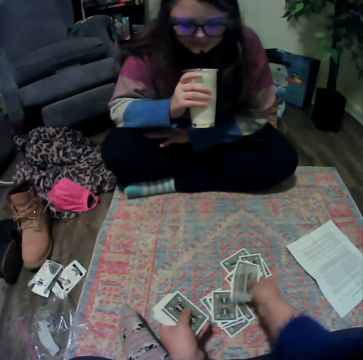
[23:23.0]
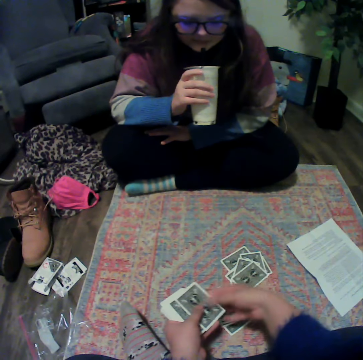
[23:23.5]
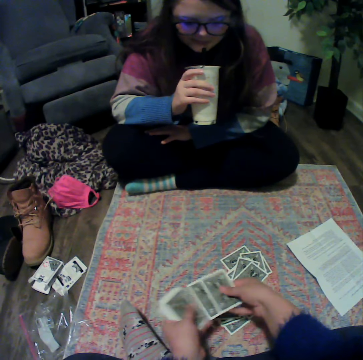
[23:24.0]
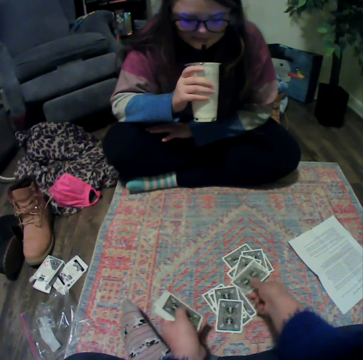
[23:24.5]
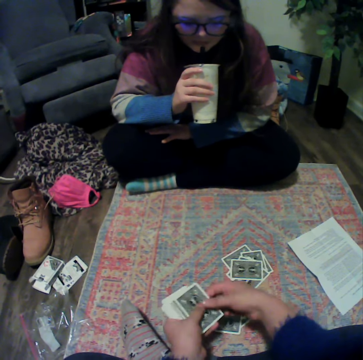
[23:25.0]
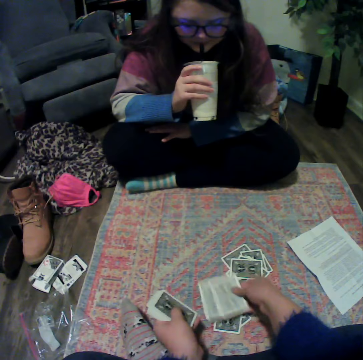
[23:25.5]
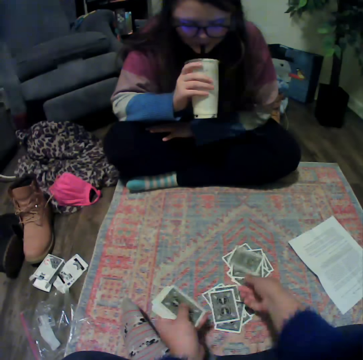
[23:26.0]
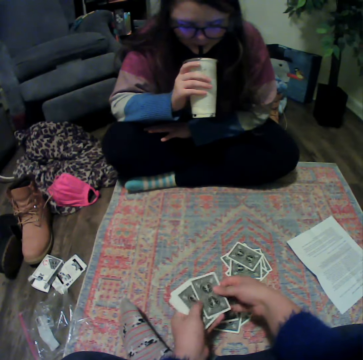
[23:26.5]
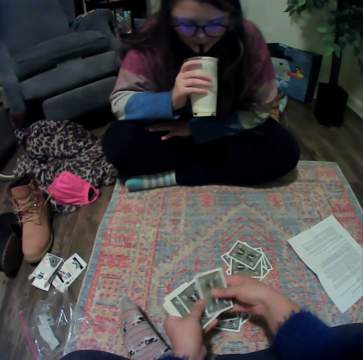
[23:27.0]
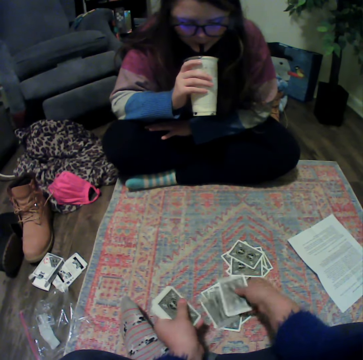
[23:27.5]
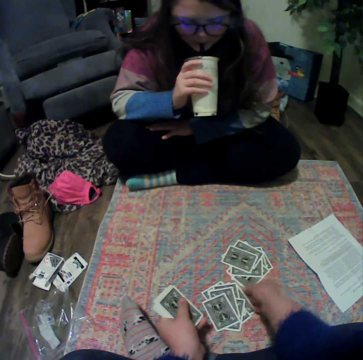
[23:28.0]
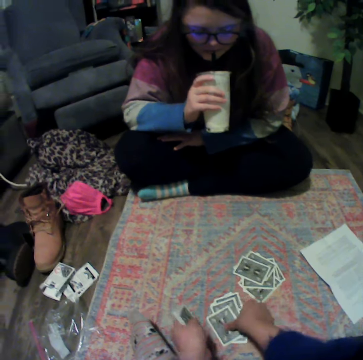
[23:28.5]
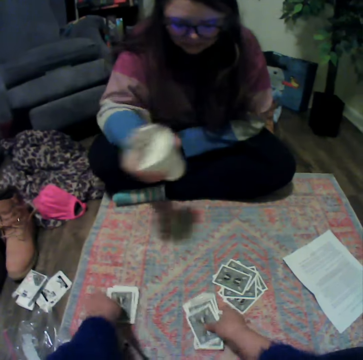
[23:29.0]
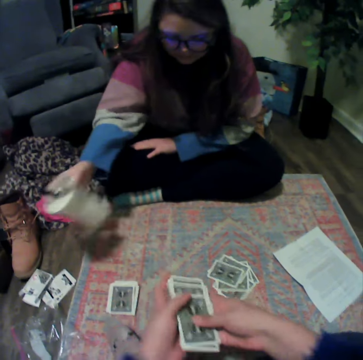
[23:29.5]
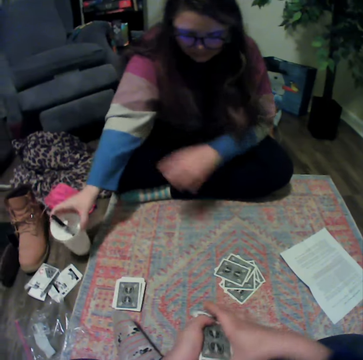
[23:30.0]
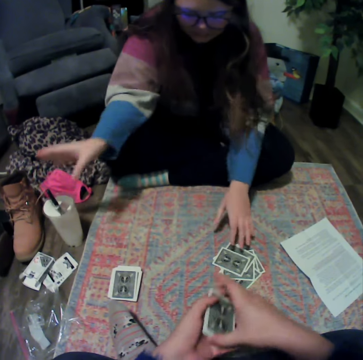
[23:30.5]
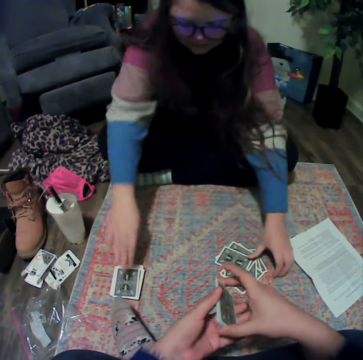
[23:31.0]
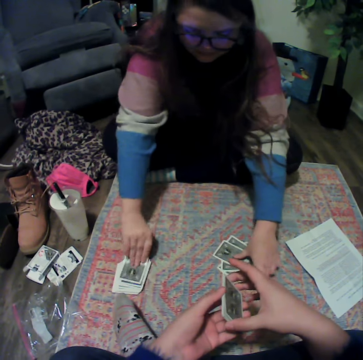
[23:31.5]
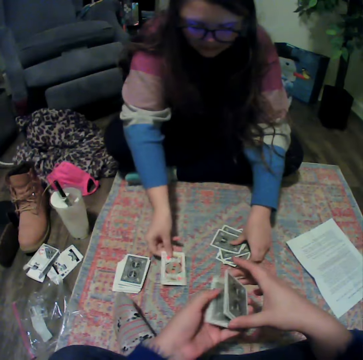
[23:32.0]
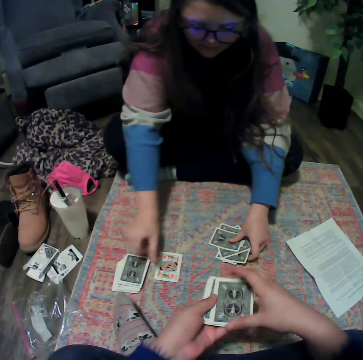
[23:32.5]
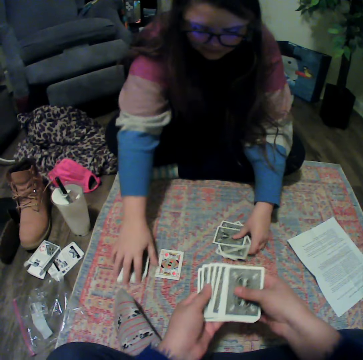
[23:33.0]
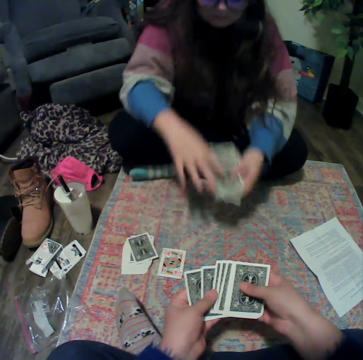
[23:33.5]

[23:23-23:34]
The camera wearer picks the cards. A female puts down the drink. The camera wearer holds the cards. The female picks the cards.

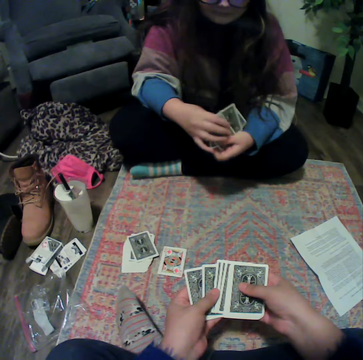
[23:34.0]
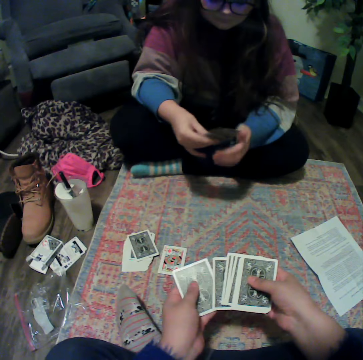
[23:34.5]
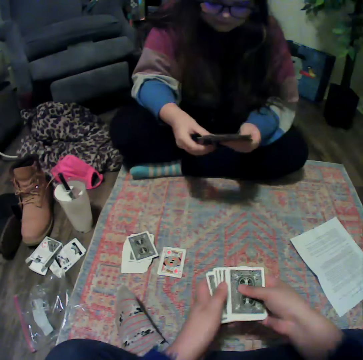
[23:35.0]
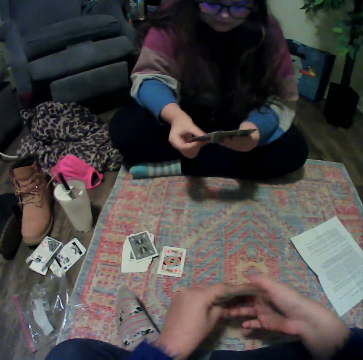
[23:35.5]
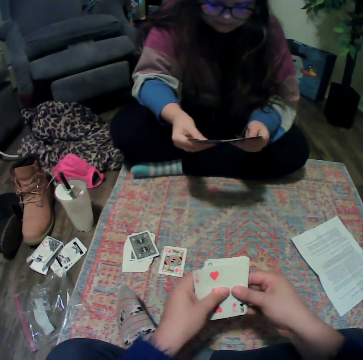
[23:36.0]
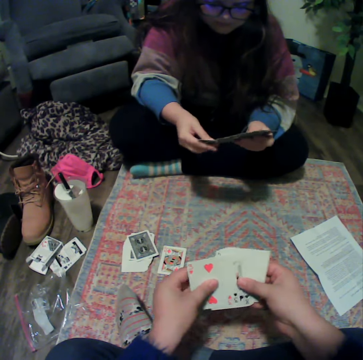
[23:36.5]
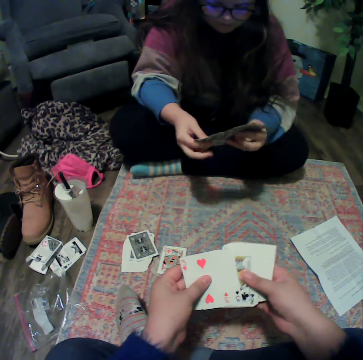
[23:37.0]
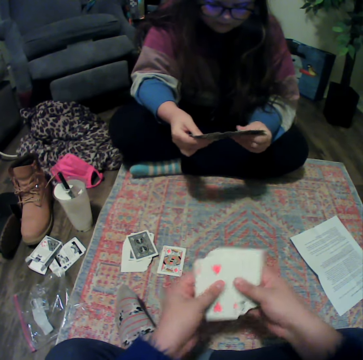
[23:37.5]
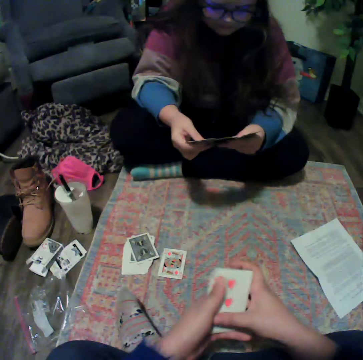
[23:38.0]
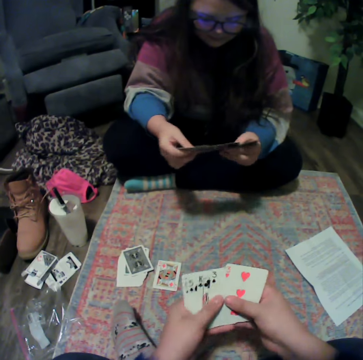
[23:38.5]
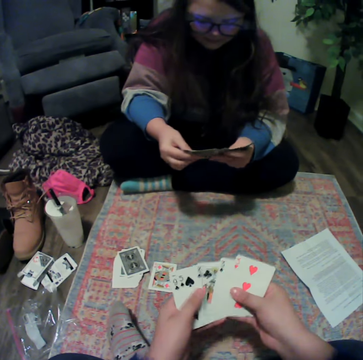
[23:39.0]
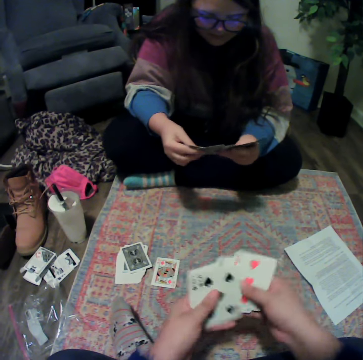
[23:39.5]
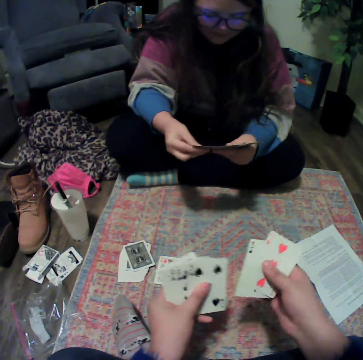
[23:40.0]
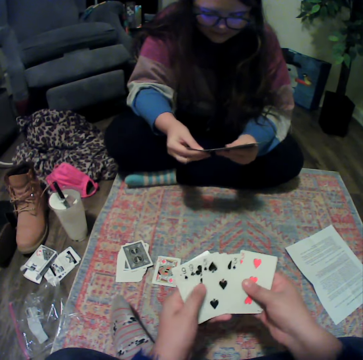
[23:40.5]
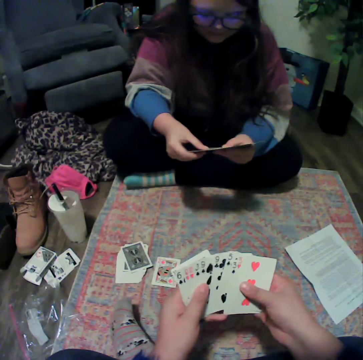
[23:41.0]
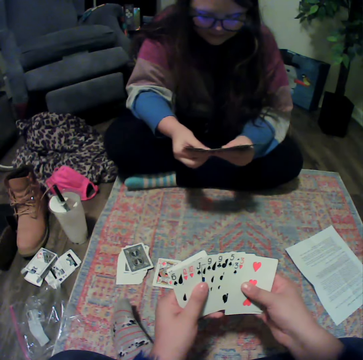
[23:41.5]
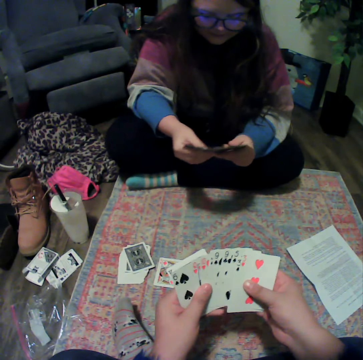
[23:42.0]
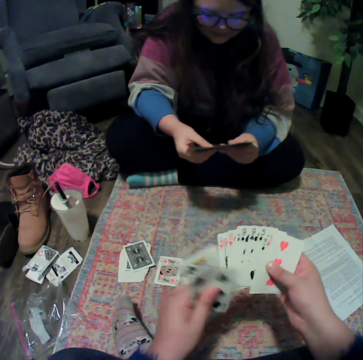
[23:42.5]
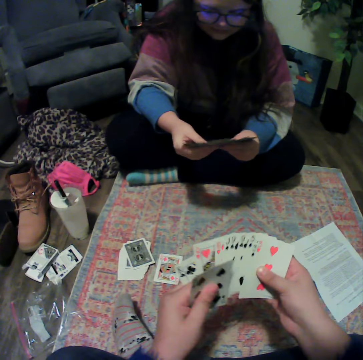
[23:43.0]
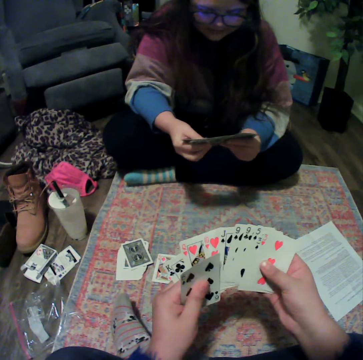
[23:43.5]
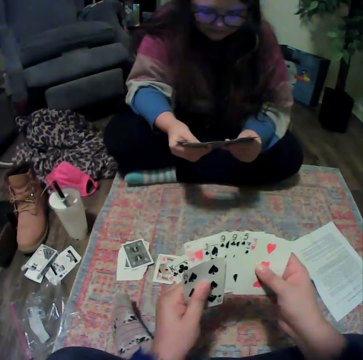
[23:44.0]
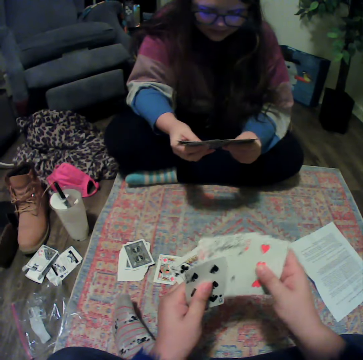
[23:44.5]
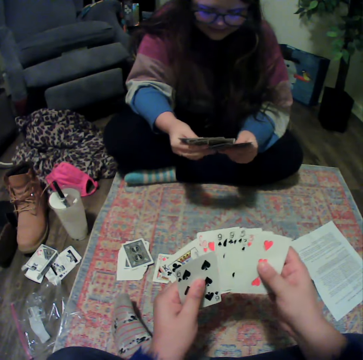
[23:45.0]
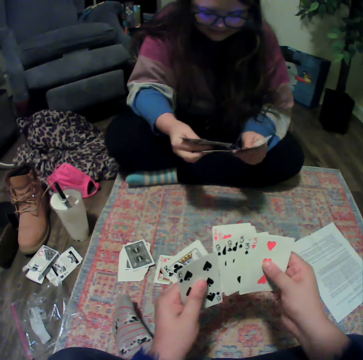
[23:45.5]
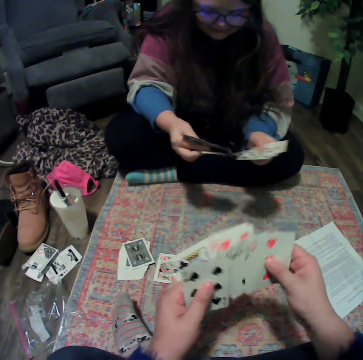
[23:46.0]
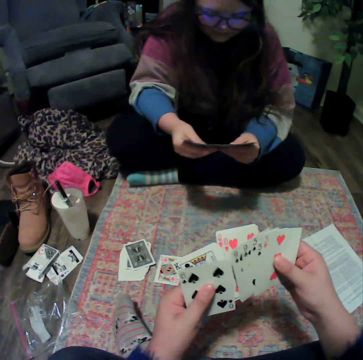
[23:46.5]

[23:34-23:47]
A lady collects the cards and arranges the cards at hand. The camera wearer reshuffles the cards. The lady reshuffles the cards.

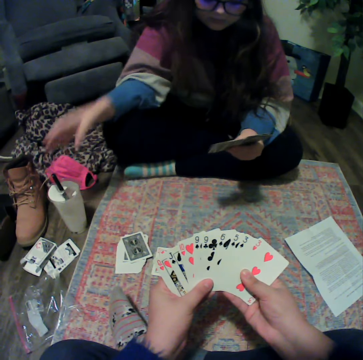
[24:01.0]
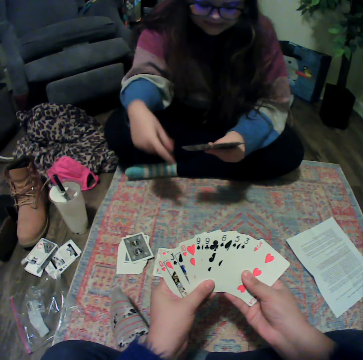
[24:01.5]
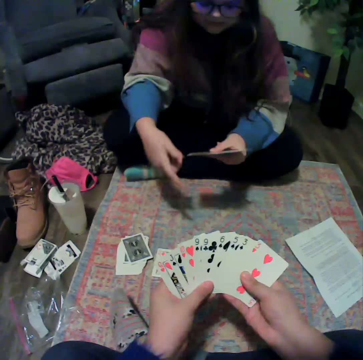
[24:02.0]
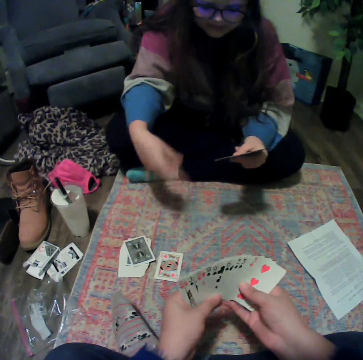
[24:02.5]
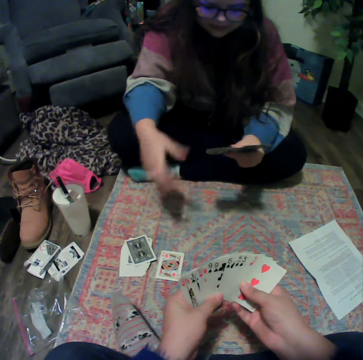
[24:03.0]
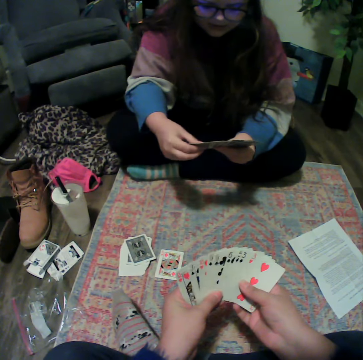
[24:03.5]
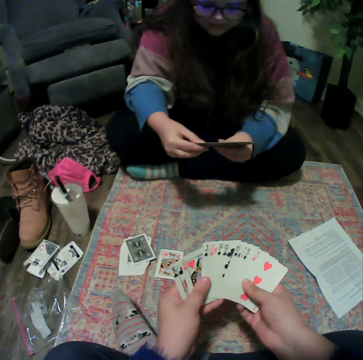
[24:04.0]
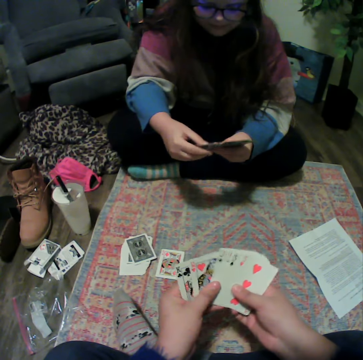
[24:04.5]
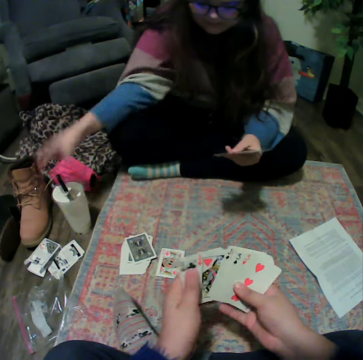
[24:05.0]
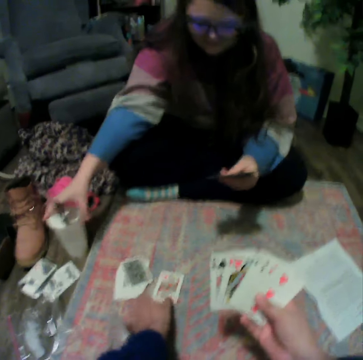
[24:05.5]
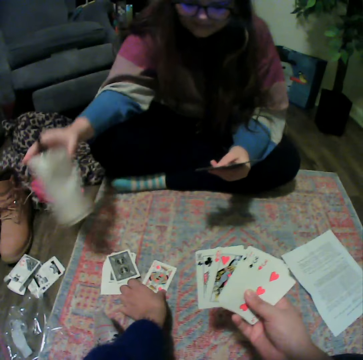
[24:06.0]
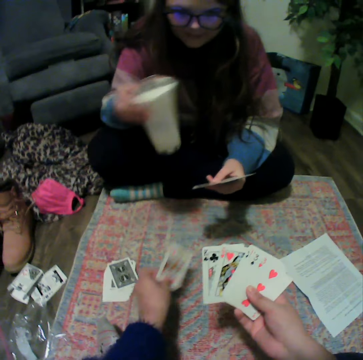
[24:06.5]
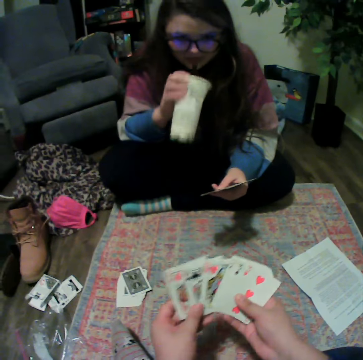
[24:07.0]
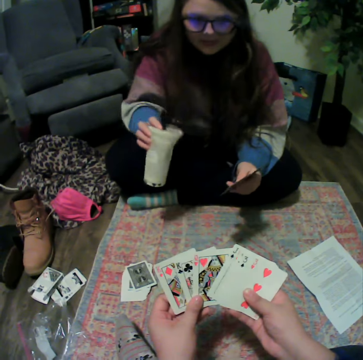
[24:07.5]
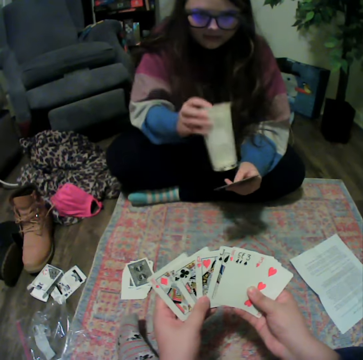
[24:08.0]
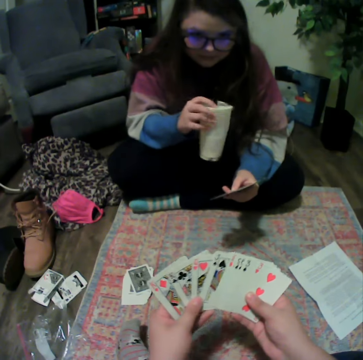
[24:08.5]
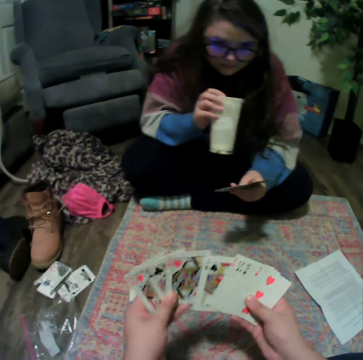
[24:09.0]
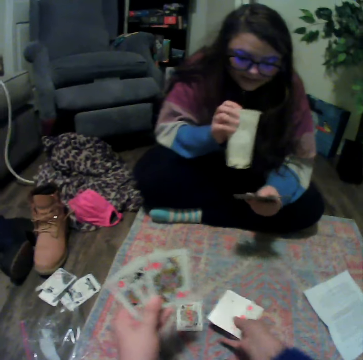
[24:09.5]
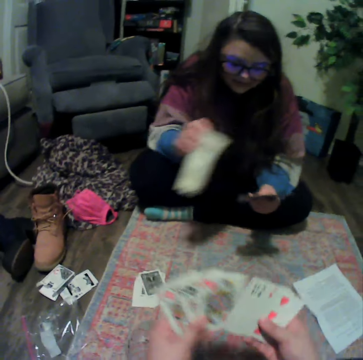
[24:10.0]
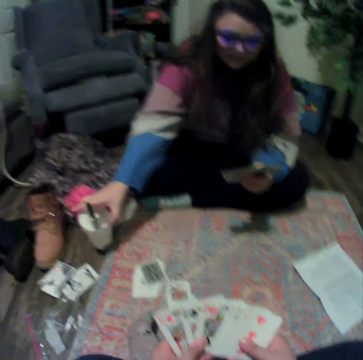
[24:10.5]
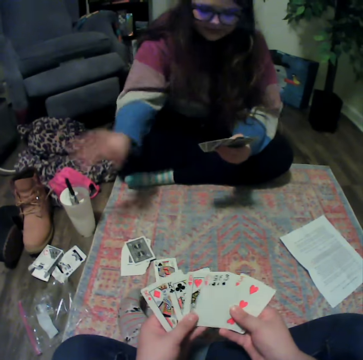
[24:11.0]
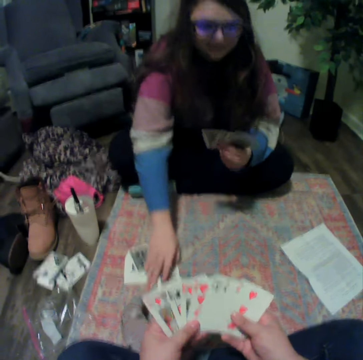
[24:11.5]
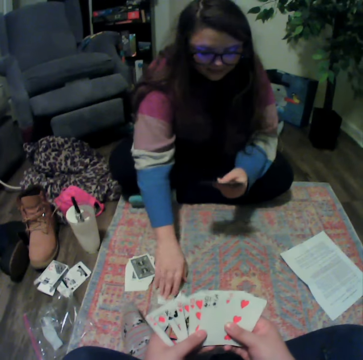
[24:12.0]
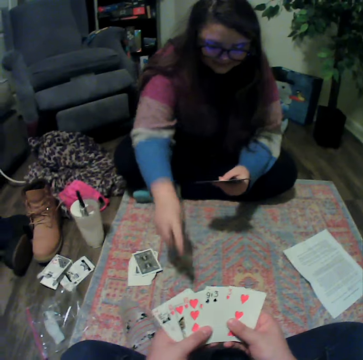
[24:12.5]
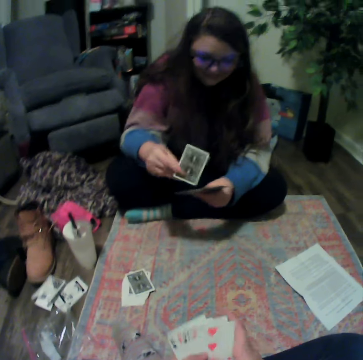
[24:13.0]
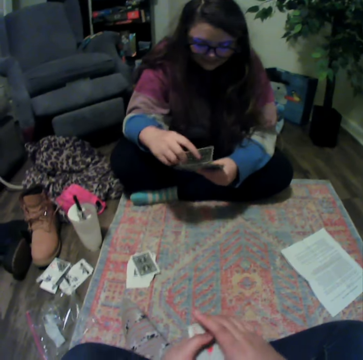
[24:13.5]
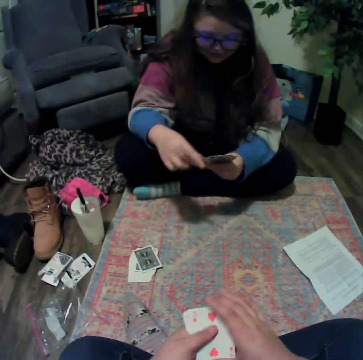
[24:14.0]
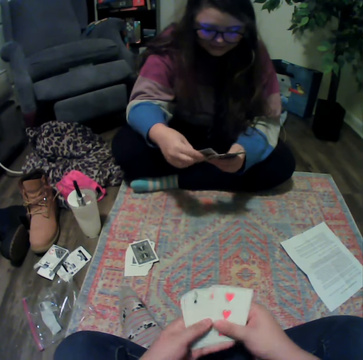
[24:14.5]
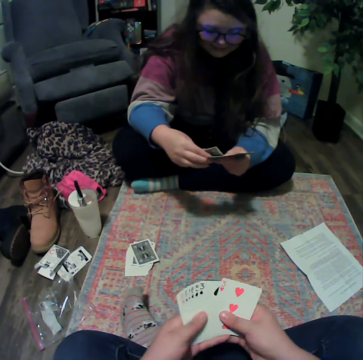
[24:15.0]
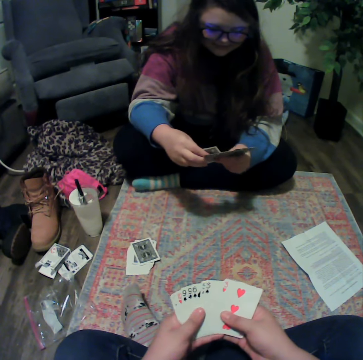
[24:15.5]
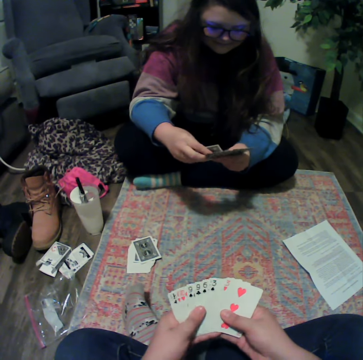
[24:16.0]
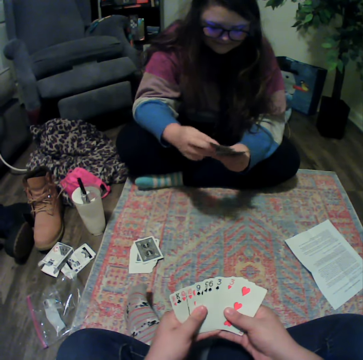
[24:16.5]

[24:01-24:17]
A lady talks with the camera wearer. The camera wearer reshuffles the cards. The lady picks the plastic cup and drinks something. The camera wearer throws down the card. The lady swings the plastic cup. The camera wearer reshuffles the cards. The lady picks the cards and reshuffles the cards. The camera wearer reshuffles the cards.
